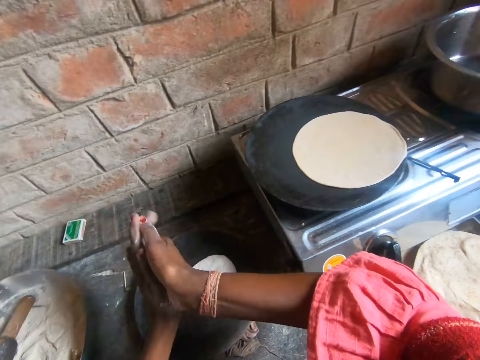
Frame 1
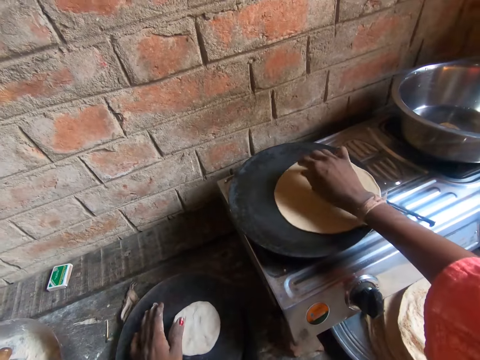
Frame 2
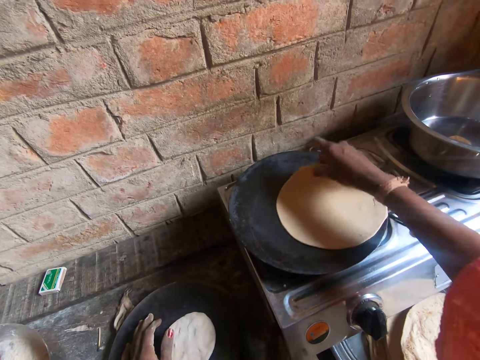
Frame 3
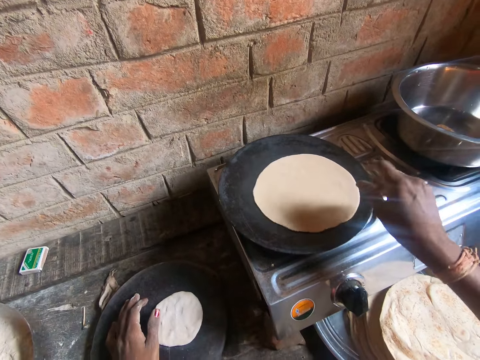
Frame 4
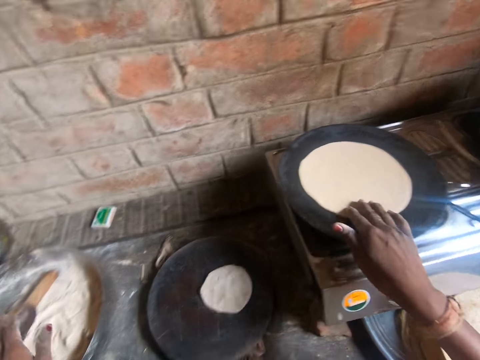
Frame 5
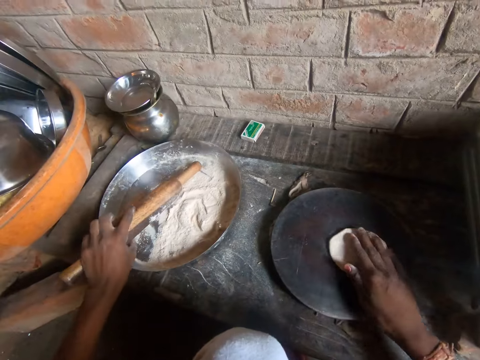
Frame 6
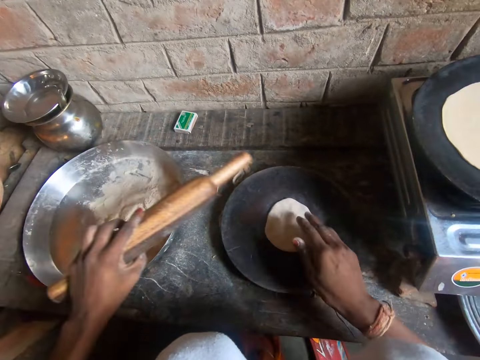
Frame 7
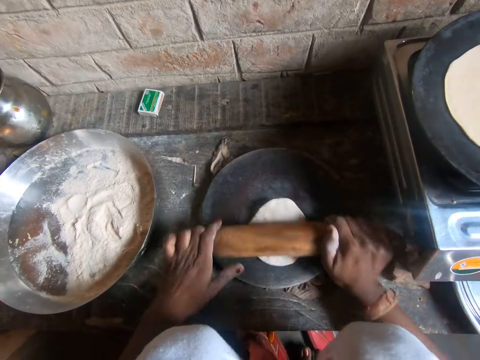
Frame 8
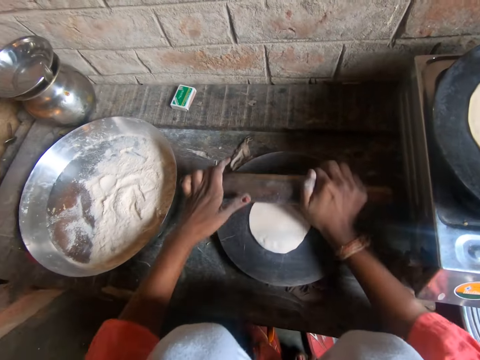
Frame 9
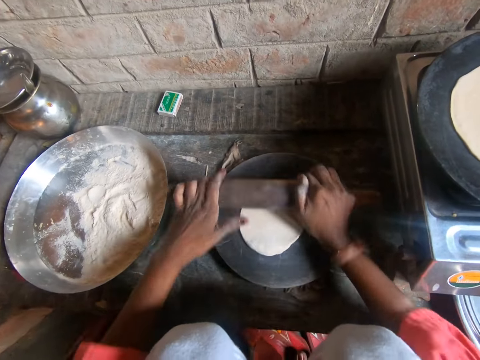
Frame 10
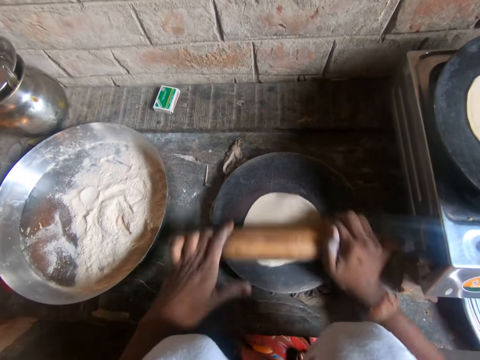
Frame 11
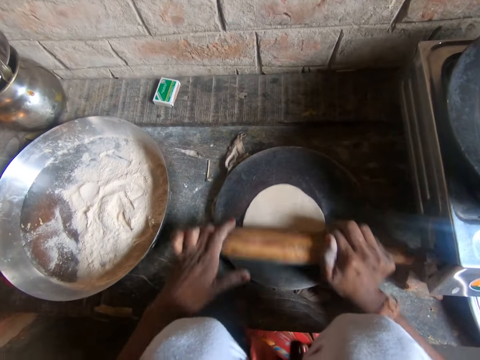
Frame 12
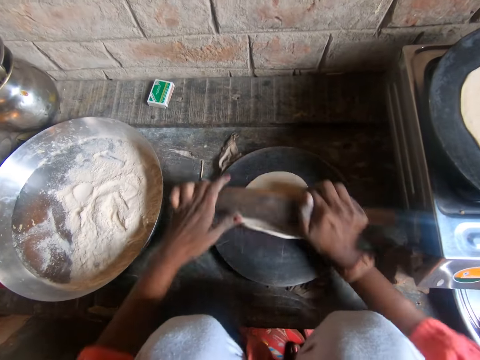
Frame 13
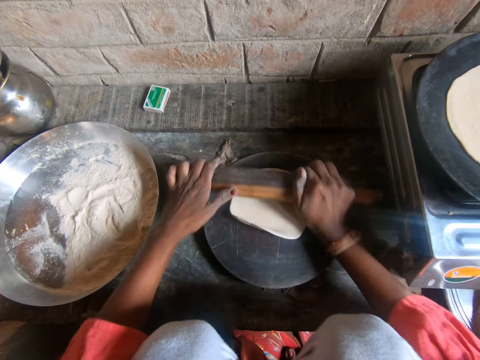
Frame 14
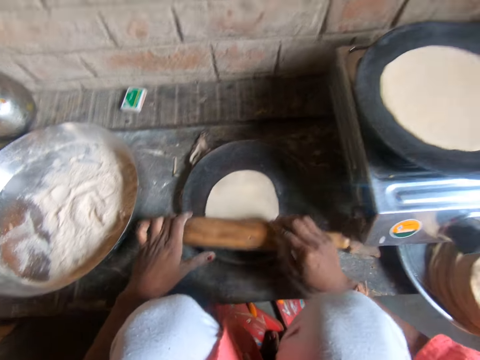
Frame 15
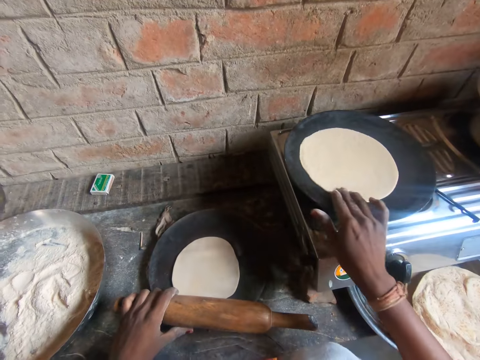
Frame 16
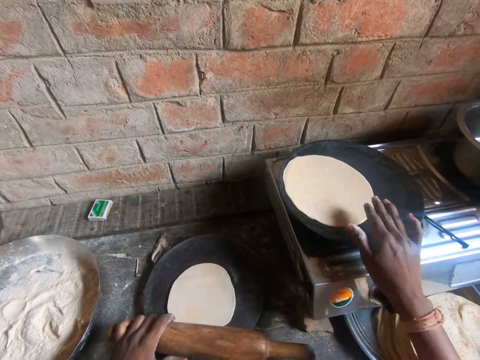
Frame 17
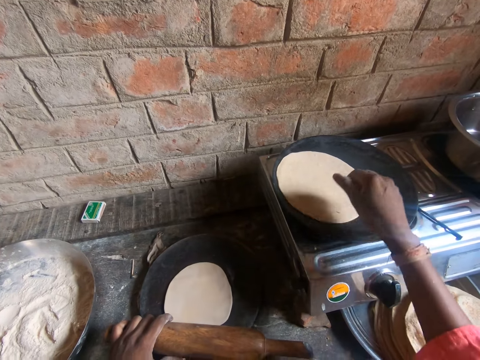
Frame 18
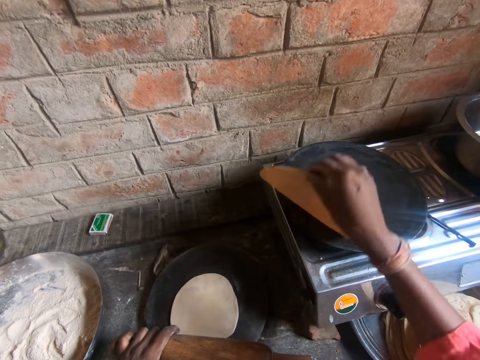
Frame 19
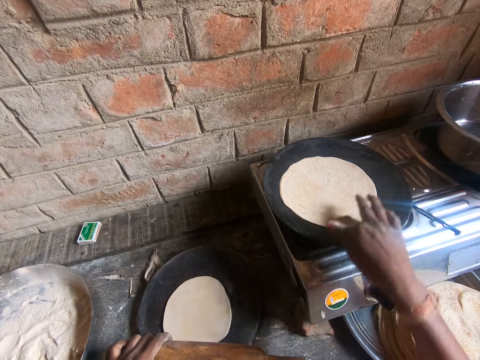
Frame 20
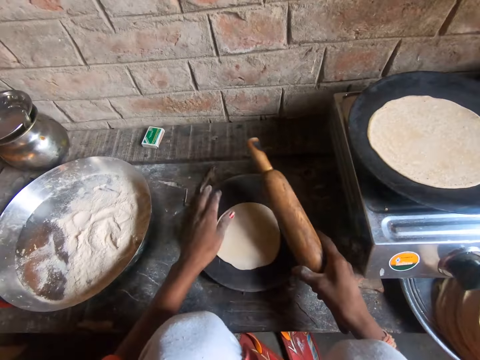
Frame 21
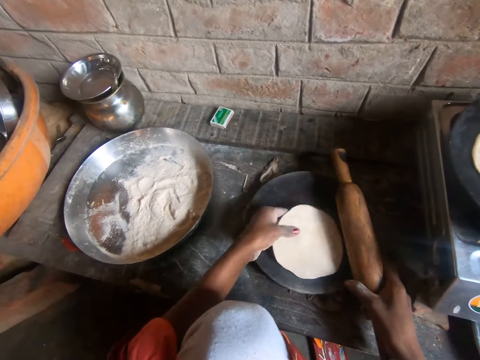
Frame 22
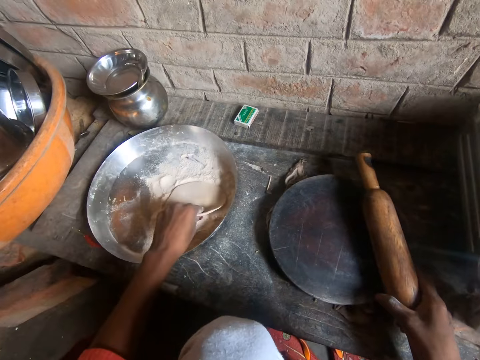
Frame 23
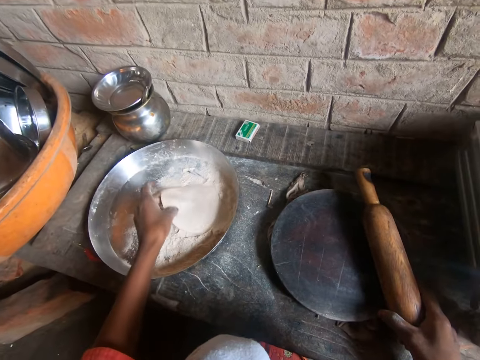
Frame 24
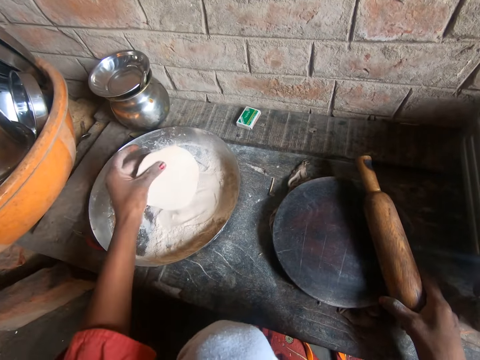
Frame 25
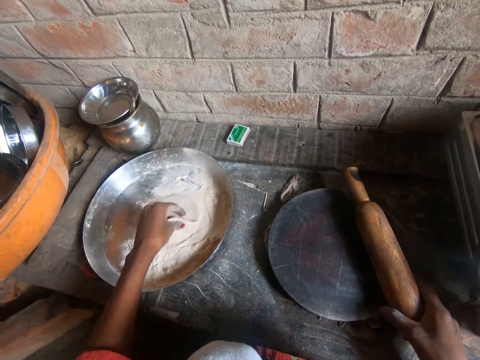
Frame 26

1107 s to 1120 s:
The camera wearer dusts both of her hands. She fries the chapatti. She turns around the first flattened roti on the iron flat pan with her right hand. She picks the rolling pin from the first metal tray with her left hand. She moves around the second flattened roti on the iron plate with her right hand. She flattens the second flattened roti on the iron plate with the rolling pin with both of her hands. She flips over the roti on the iron flat pan with her right hand. She applies flour on the ball. She picks the second flattened roti from the iron plate with her left hand. She flips the second flattened roti on the first metal tray with her left hand.

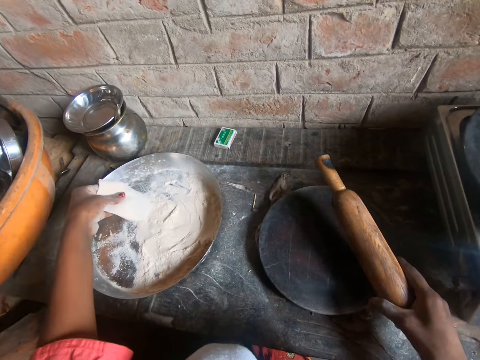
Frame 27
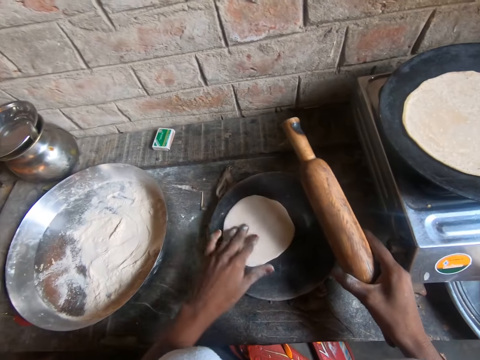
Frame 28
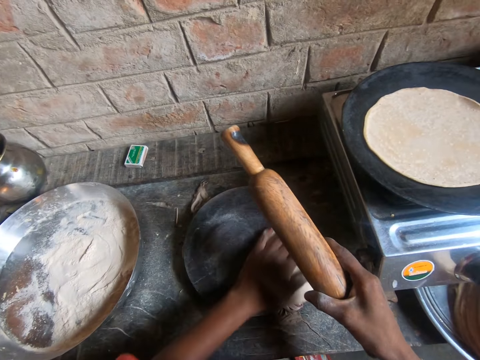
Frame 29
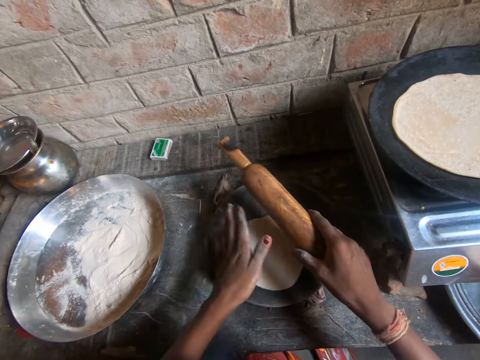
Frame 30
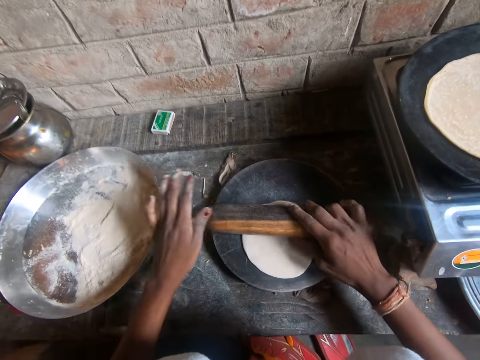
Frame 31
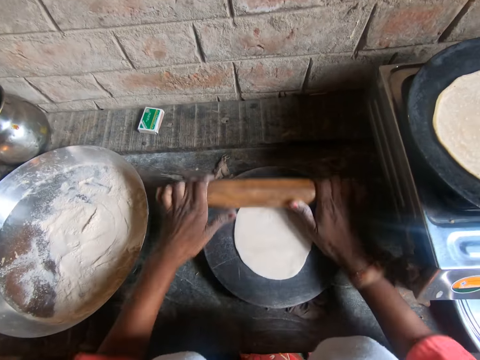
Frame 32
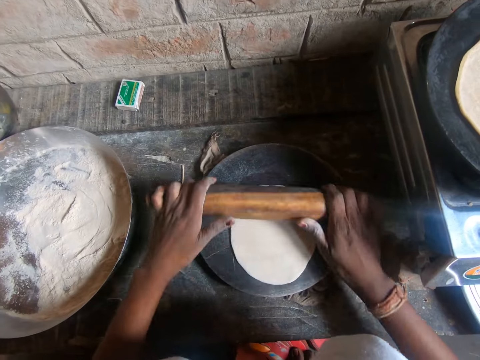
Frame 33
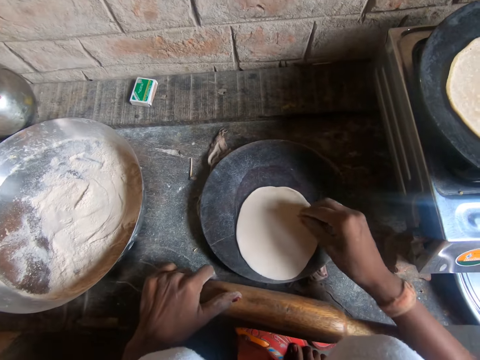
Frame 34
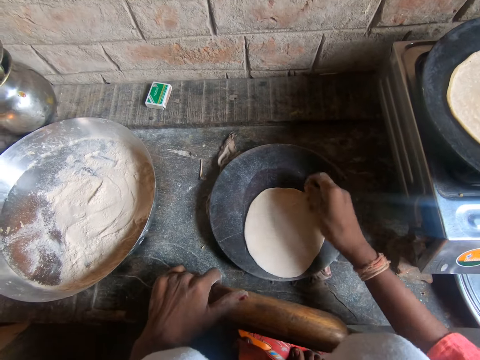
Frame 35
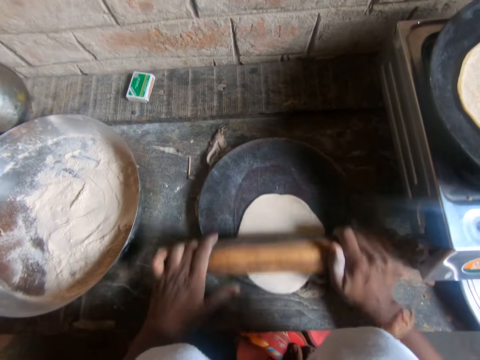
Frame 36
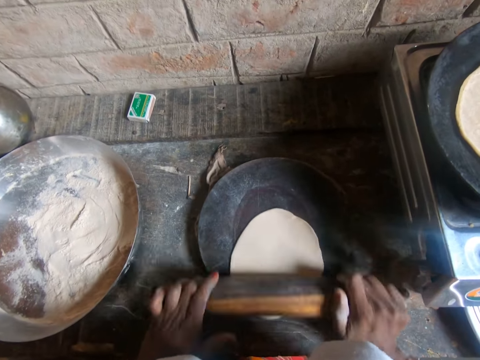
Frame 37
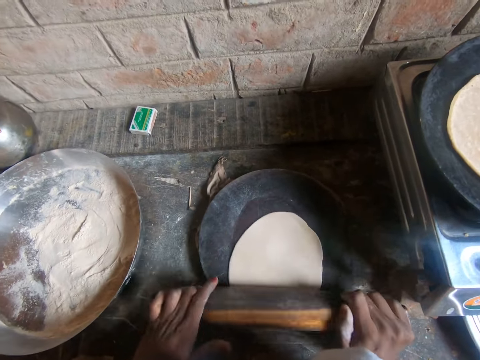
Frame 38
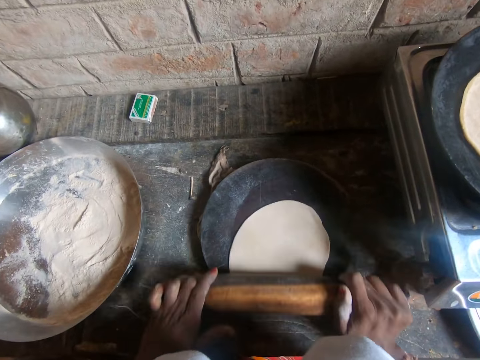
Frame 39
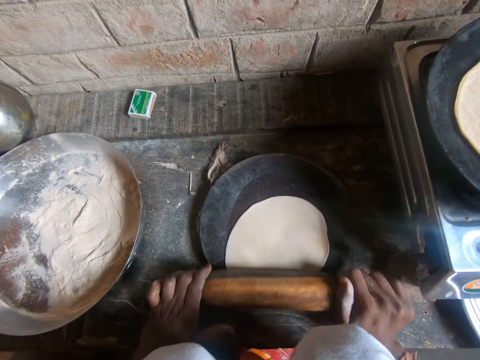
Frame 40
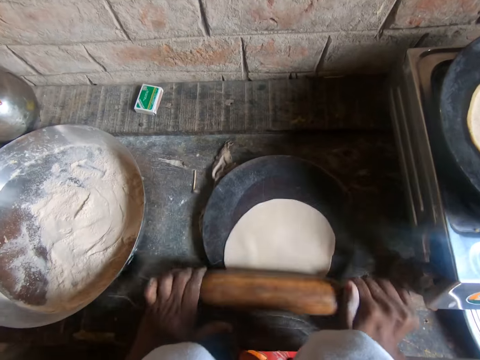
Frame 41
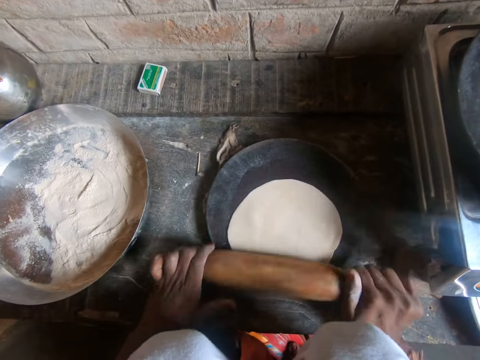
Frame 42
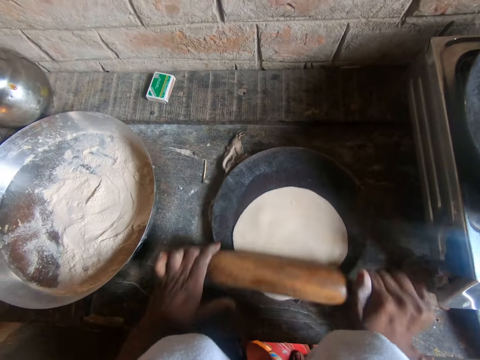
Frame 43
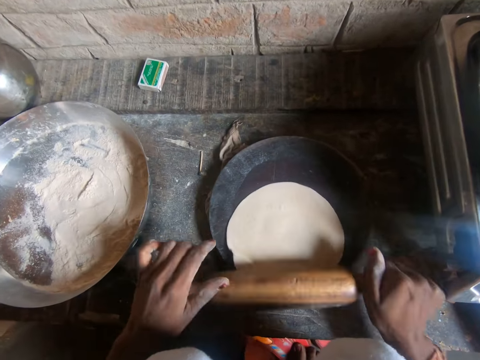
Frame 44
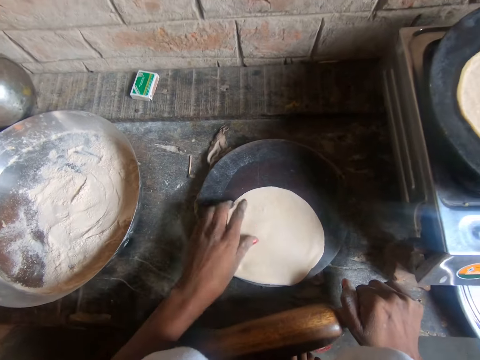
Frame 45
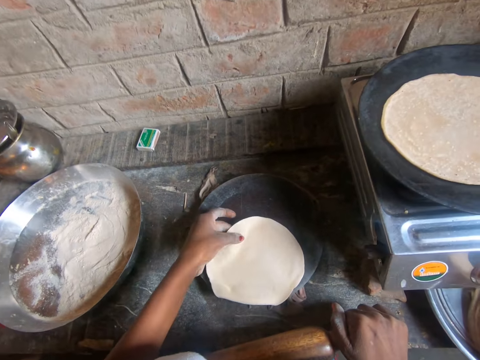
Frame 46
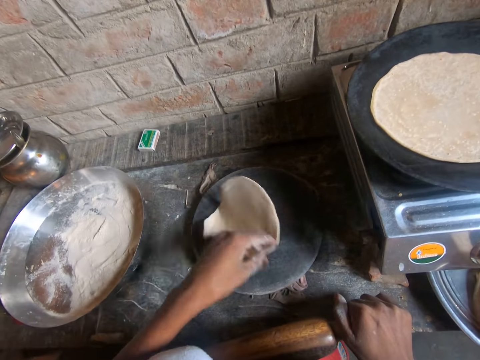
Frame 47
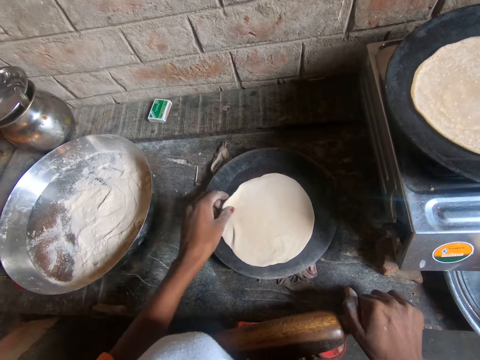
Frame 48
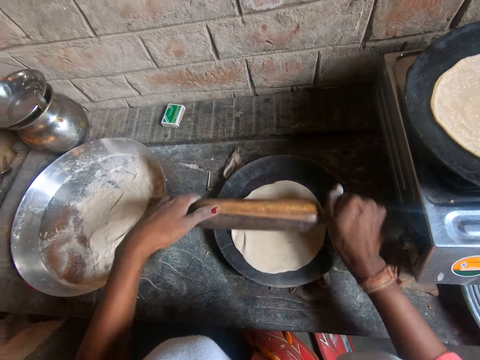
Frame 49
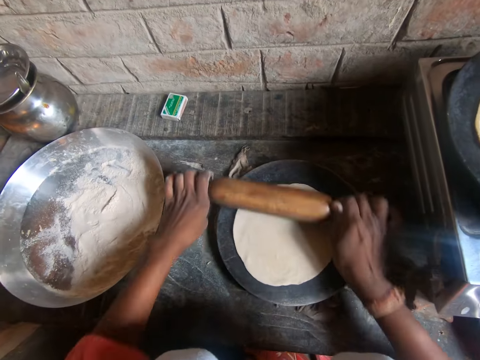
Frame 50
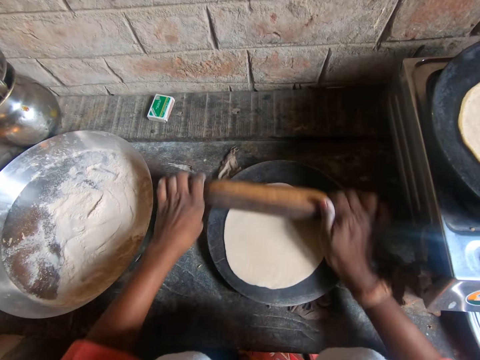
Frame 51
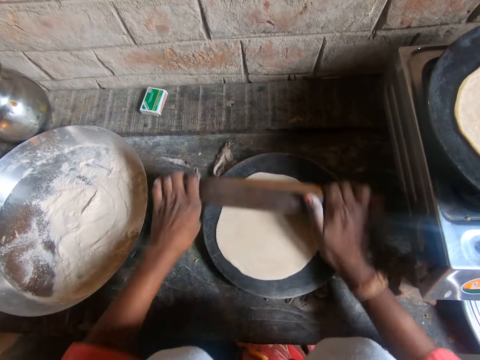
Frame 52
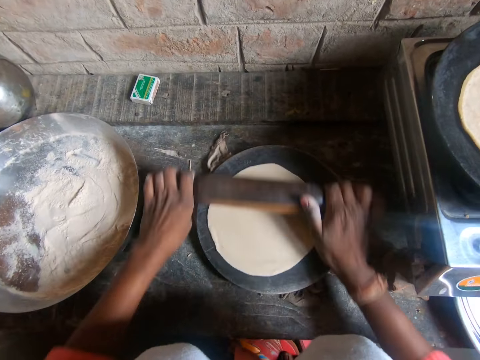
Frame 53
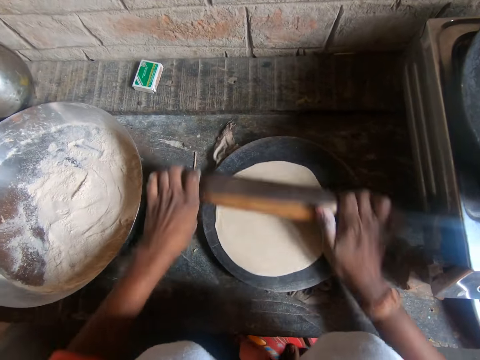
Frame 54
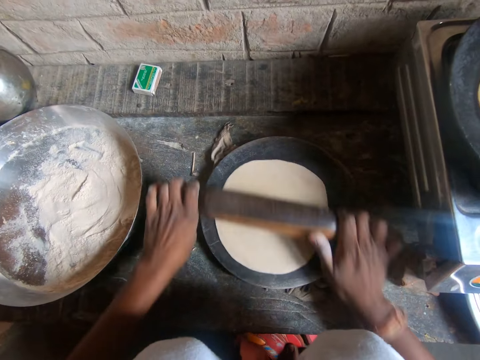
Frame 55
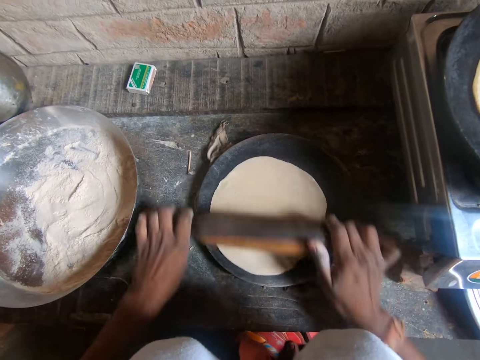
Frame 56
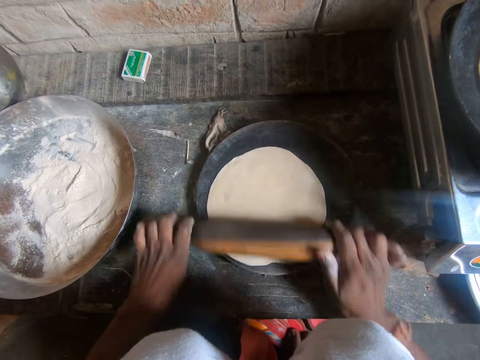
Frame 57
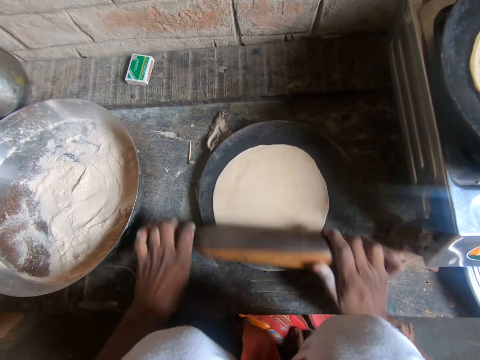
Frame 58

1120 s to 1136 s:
The camera wearer places the second flattened roti on the iron plate with her left hand. She turns the second flattened roti on the iron plate with her left hand. She rolls the rolling pin on the second flattened roti on the iron plate with both of her hands. She picks a speck from the second flattened roti on the iron plate with her right hand. She rolls the rolling pin on the second flattened roti on the iron plate with both of her hands. She flips over the second flattened roti on the iron plate with her left hand. She rolls the rolling pin on the second flattened roti on the iron plate with both of her hands.
